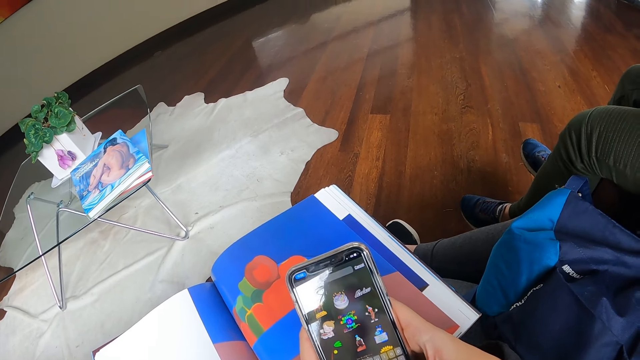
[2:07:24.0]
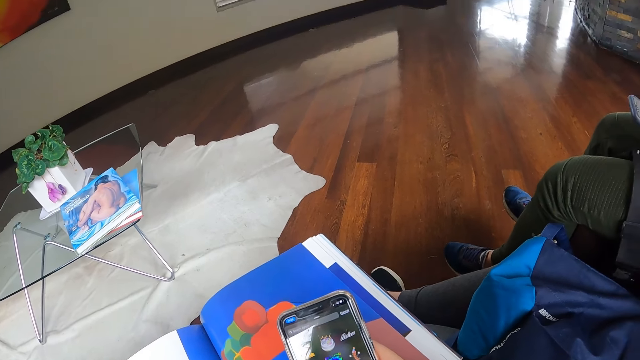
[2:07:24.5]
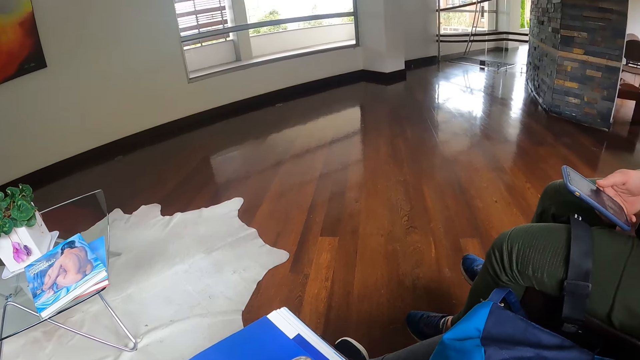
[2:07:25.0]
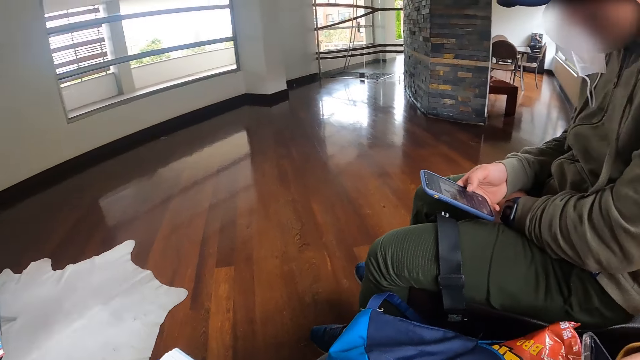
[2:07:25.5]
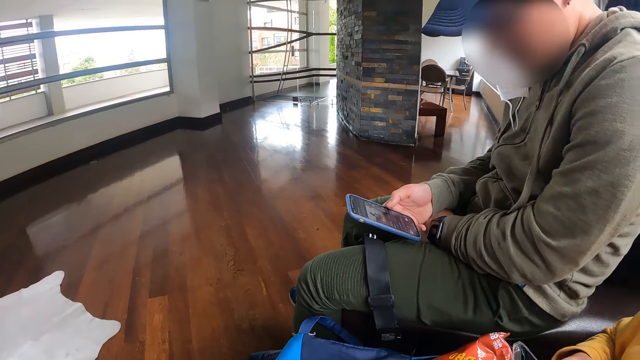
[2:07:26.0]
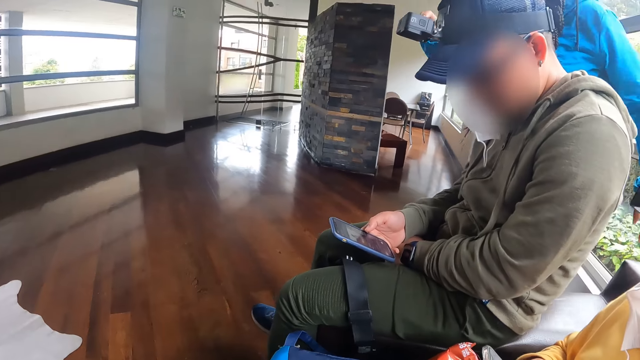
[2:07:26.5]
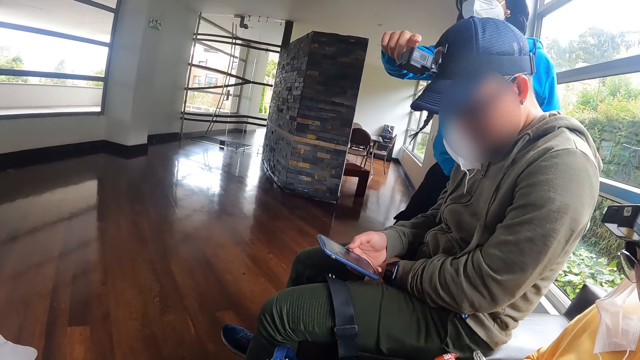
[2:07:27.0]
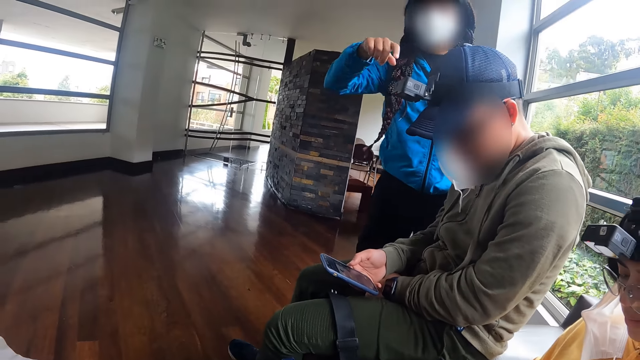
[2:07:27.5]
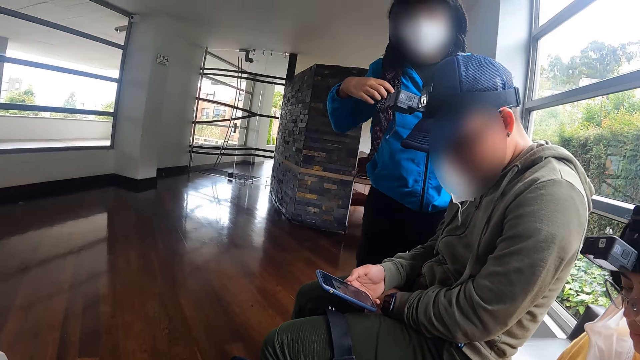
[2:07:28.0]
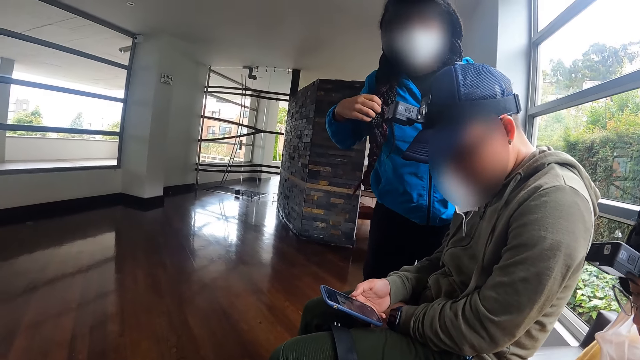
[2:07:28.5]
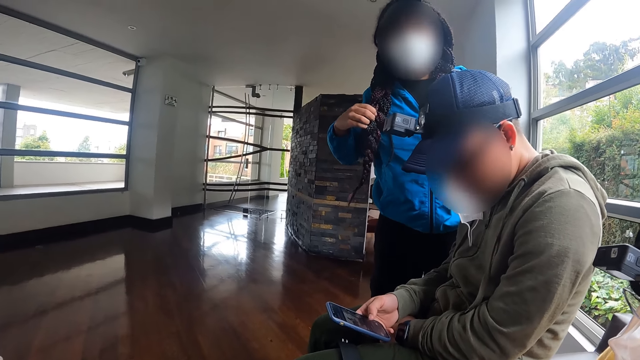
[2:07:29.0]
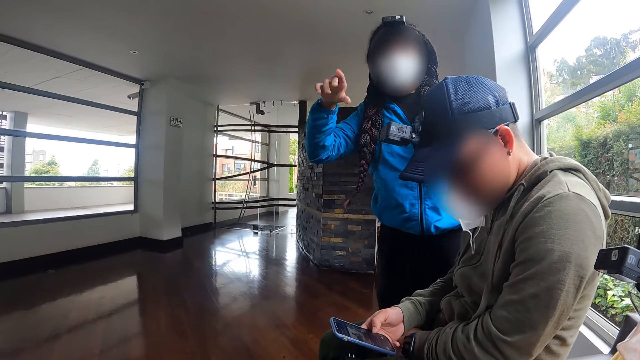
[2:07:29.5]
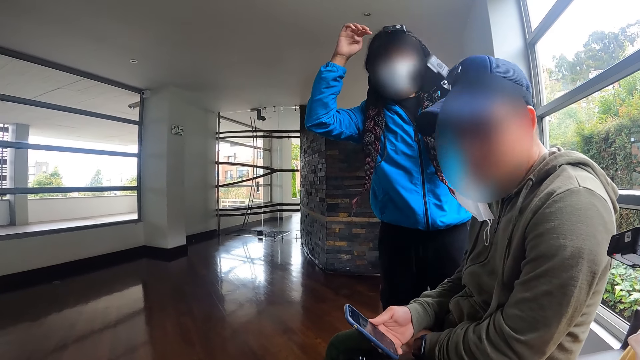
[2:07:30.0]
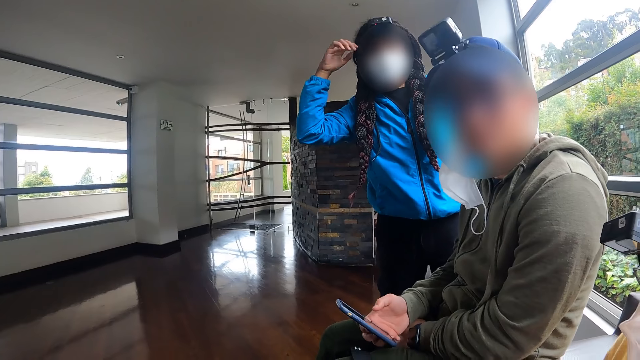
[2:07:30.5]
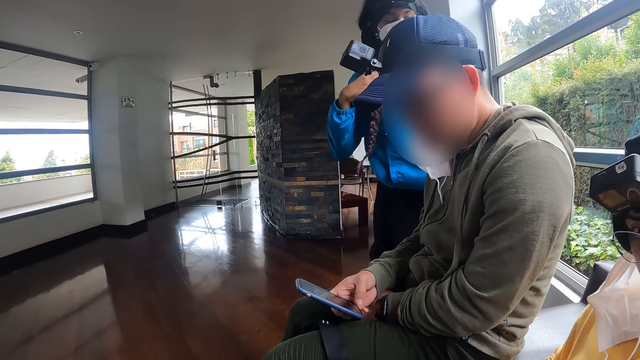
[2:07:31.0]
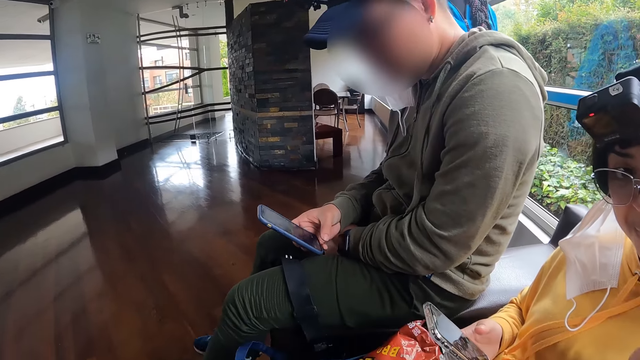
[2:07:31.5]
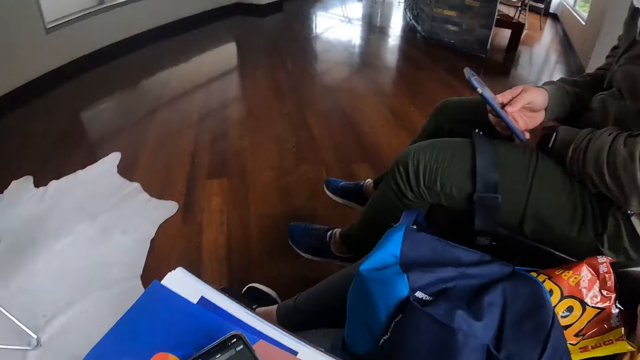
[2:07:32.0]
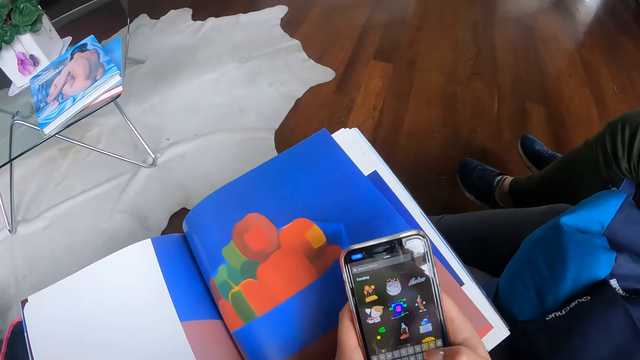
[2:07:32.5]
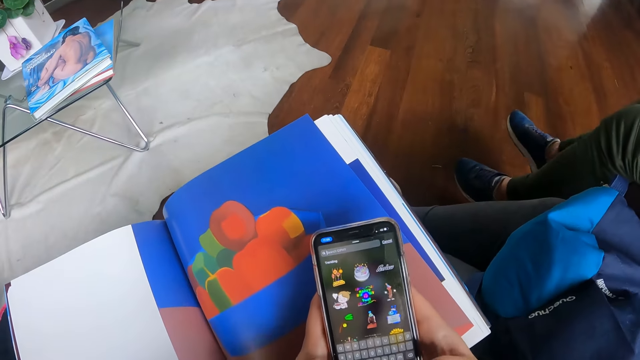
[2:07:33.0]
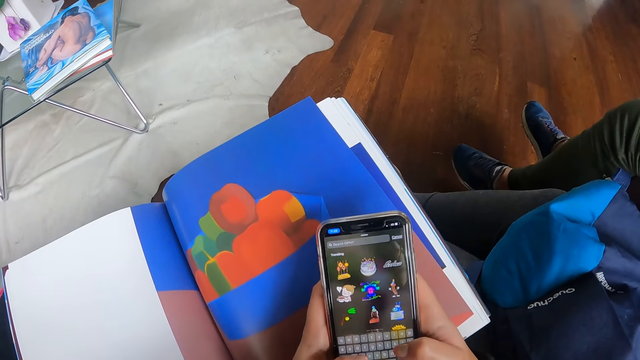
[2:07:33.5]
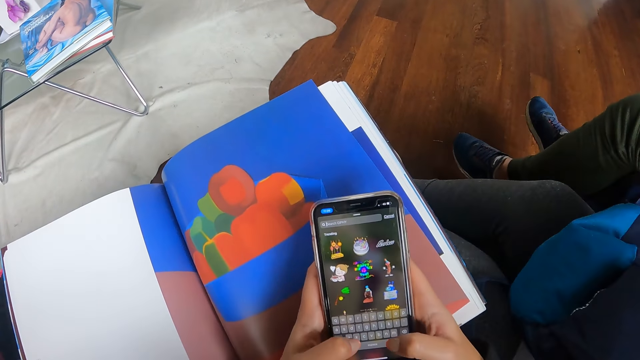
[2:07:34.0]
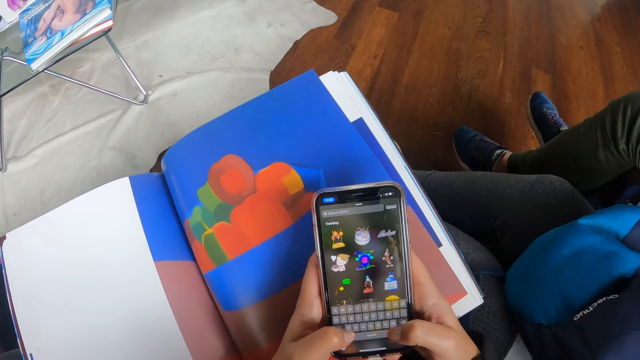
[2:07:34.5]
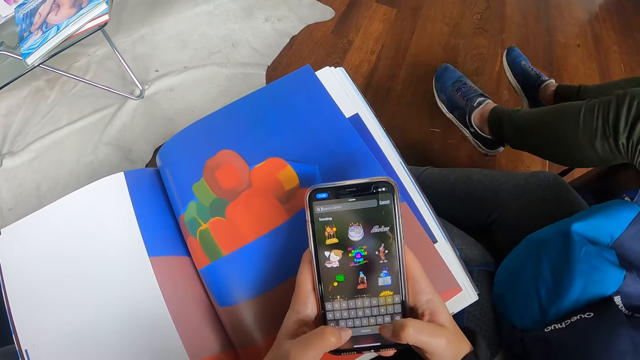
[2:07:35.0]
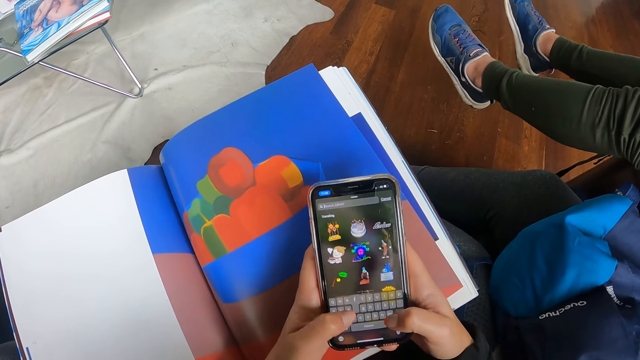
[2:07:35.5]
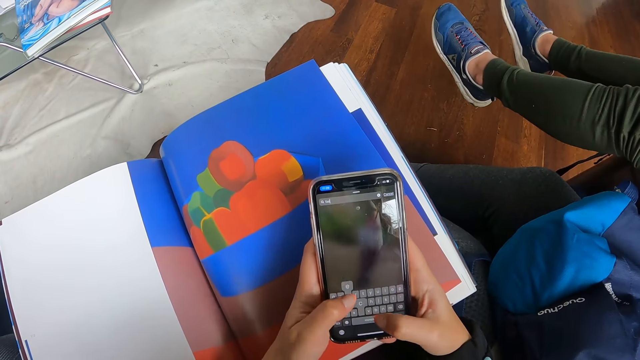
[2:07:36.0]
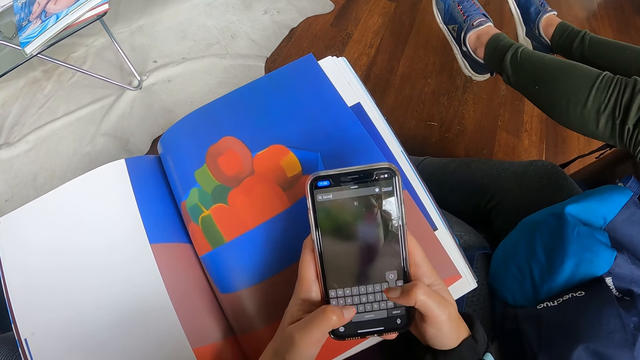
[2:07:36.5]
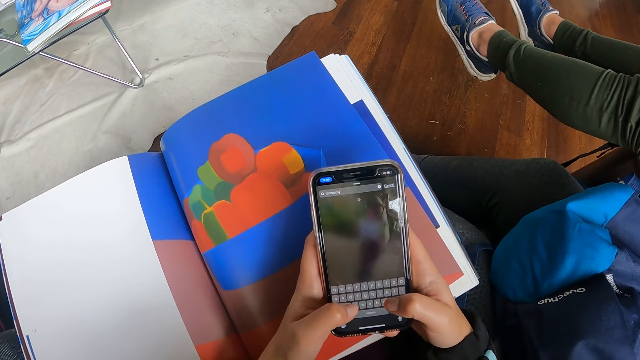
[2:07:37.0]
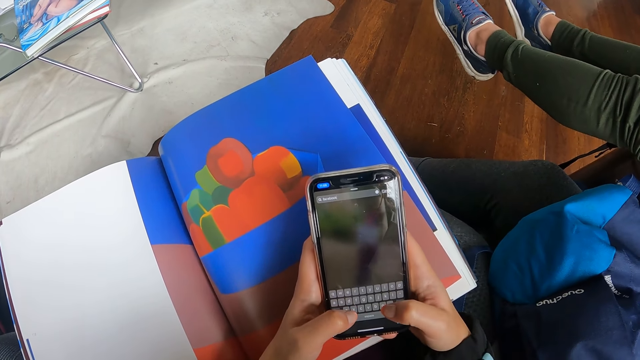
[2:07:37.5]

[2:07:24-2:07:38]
The camera wearer looks on the phone. A woman talks to the camera wearer. The woman holds her hair with her right hand. Another woman holds a phone in her right hand. A woman talks. The camera wearer operates the phone in her hands. The other woman adjusts the bag on her lap with her left hand.

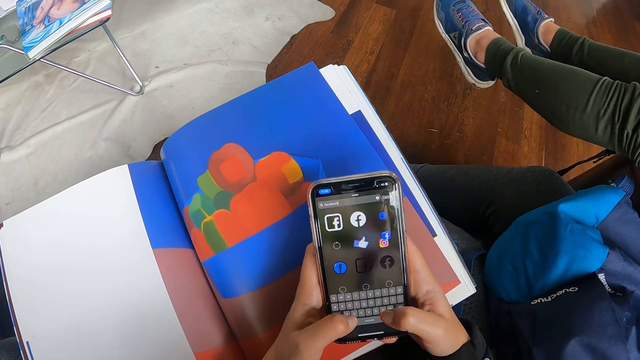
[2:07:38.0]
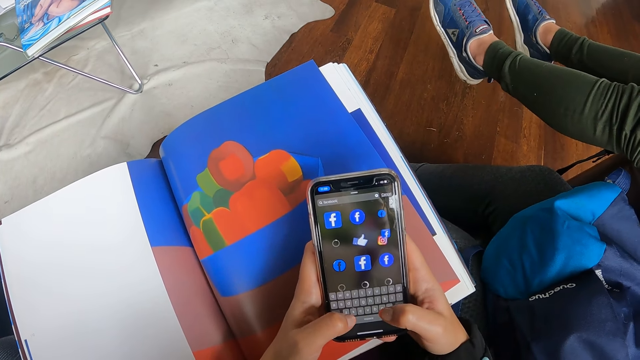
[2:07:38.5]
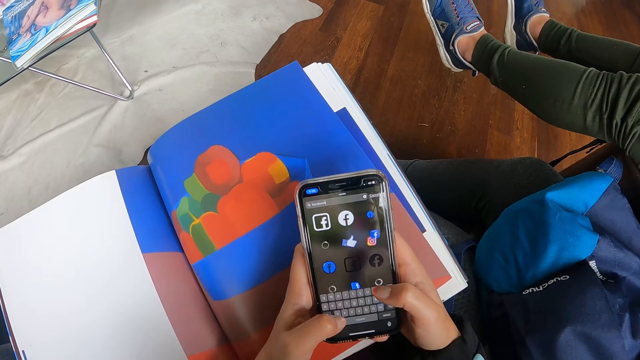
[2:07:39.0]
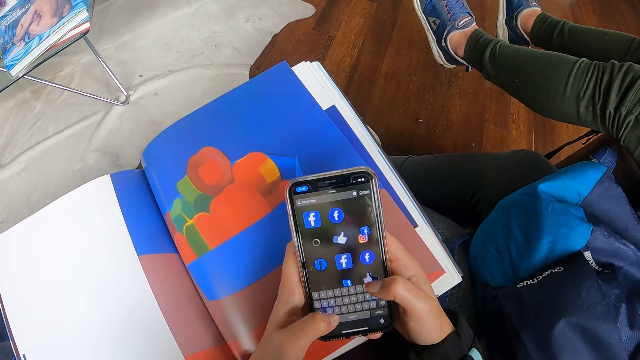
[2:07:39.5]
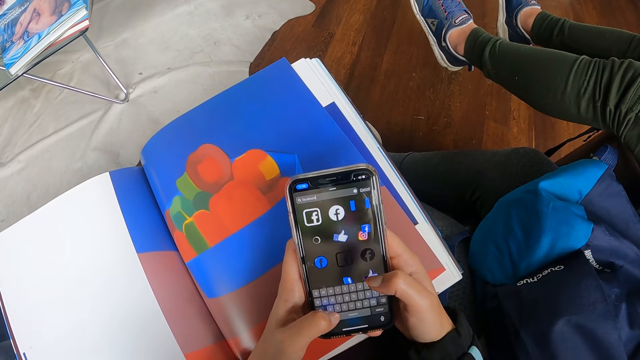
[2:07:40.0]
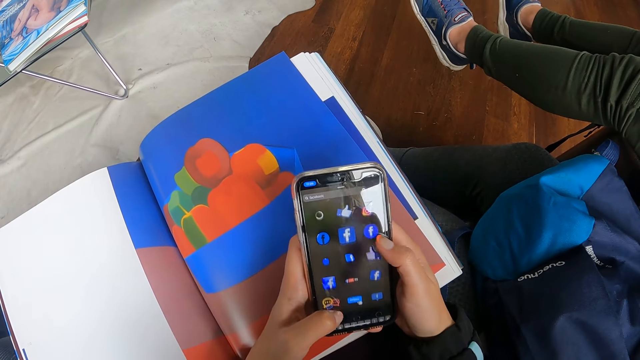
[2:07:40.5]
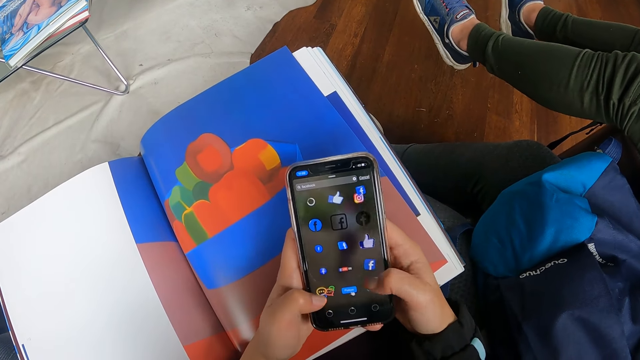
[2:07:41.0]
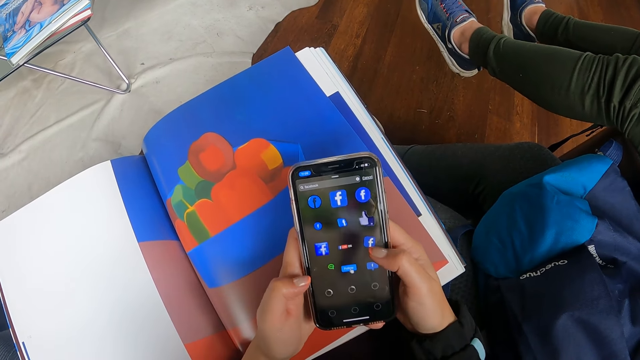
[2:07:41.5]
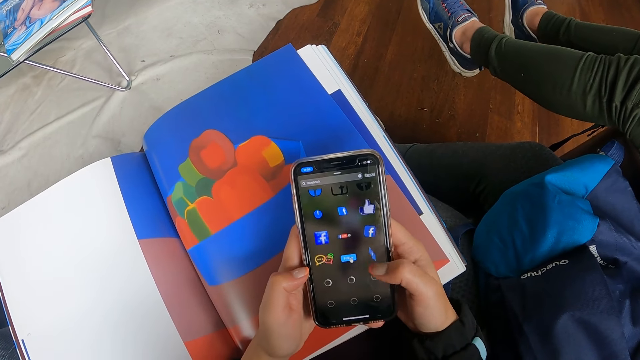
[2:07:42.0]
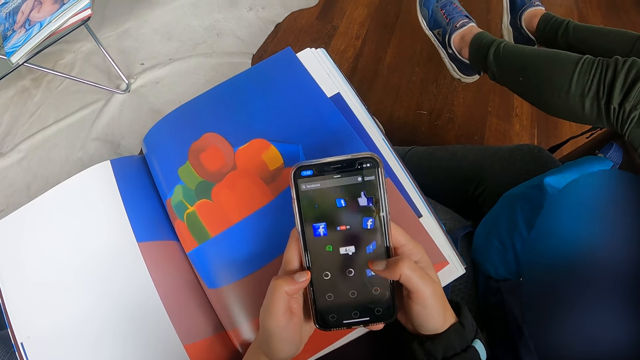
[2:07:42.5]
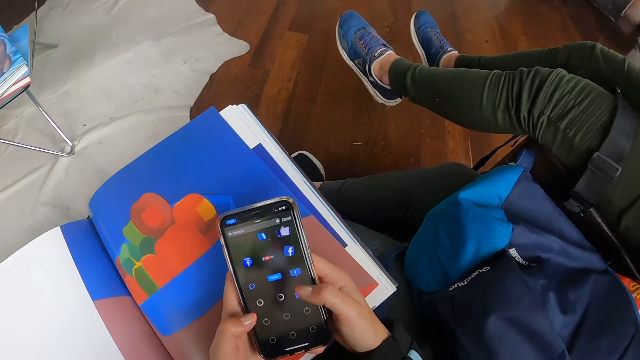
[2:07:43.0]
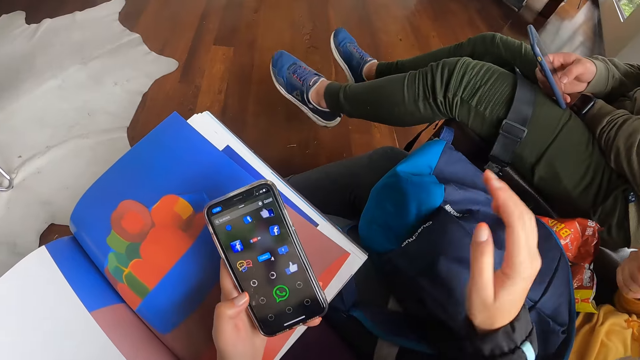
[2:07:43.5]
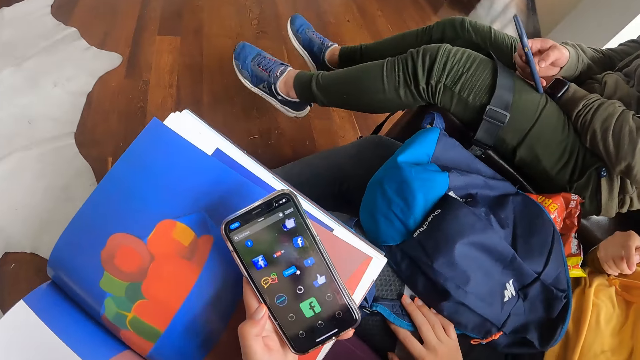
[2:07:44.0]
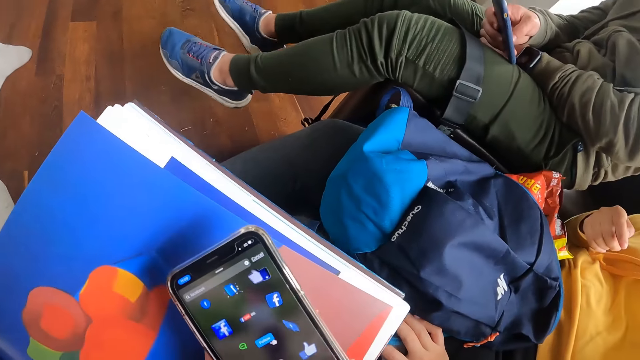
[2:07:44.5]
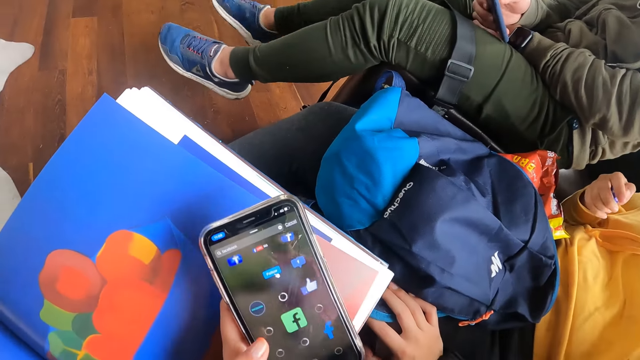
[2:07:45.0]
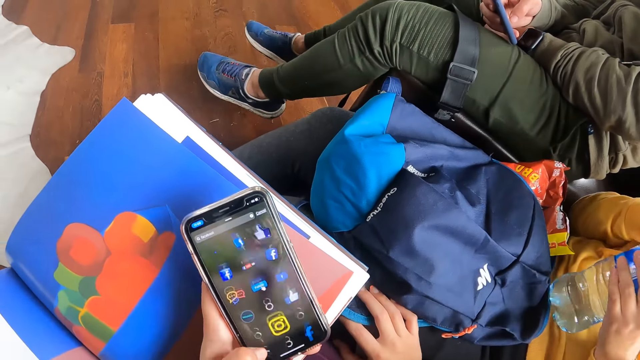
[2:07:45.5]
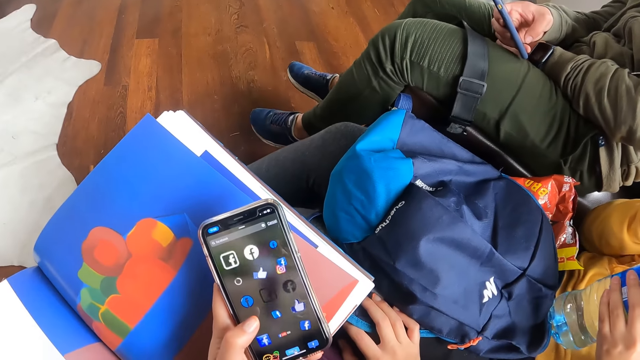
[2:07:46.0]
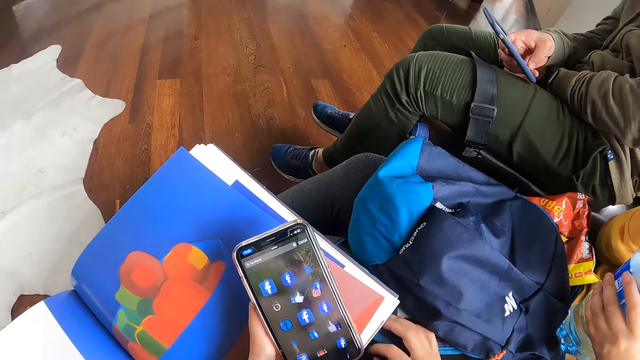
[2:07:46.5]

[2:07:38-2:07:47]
The camera wearer types on the phone and scrolls on the phone. She slams her right hand on a woman's lap and puts her right hand down. The woman holds a water bottle in her hands.
